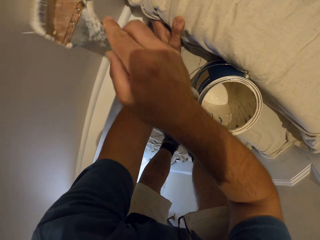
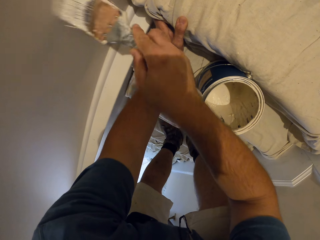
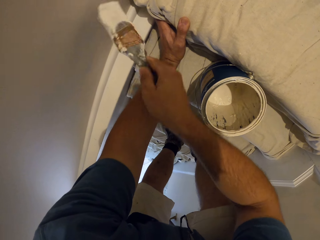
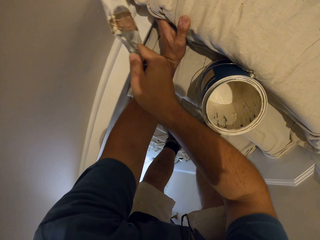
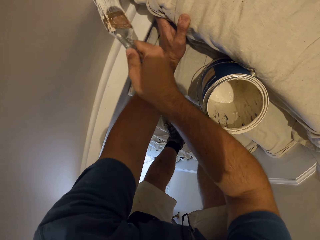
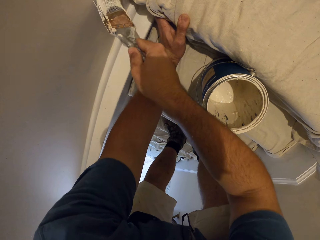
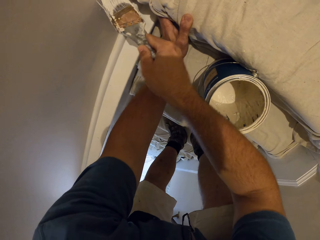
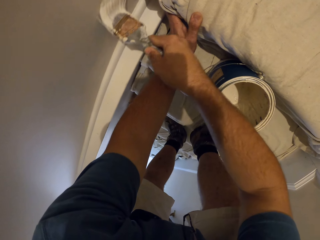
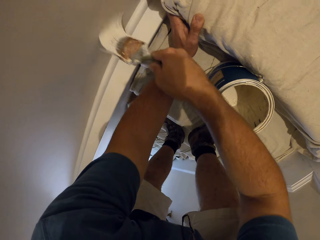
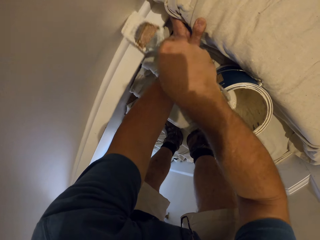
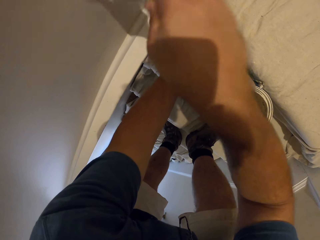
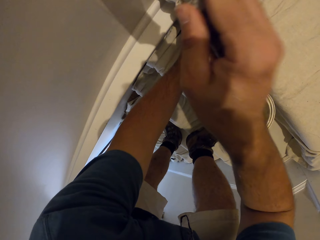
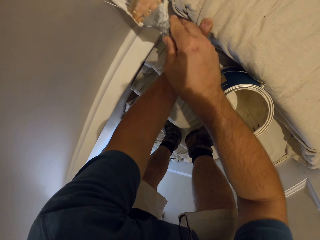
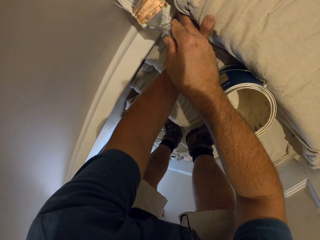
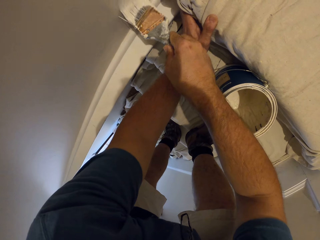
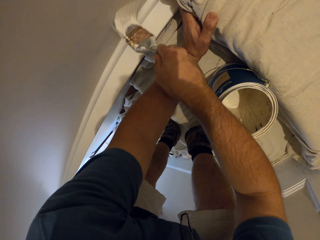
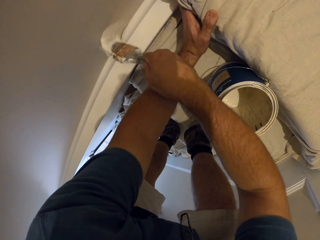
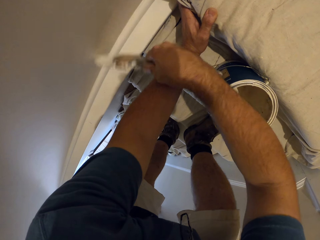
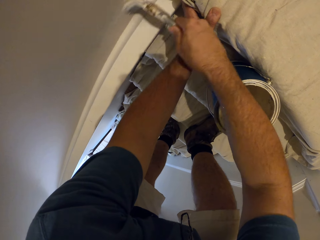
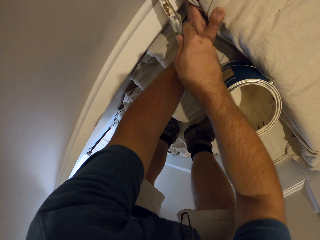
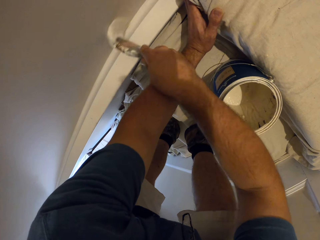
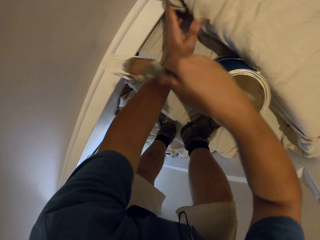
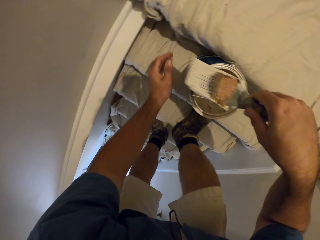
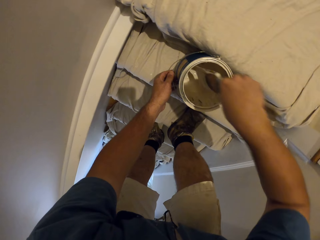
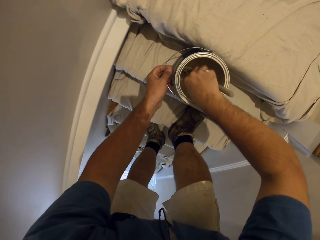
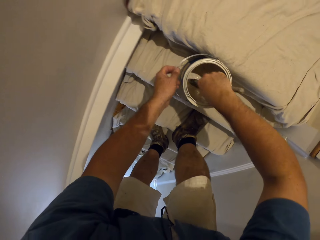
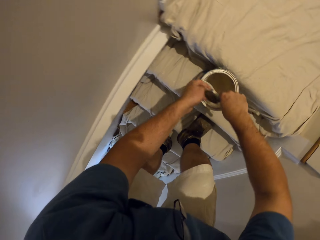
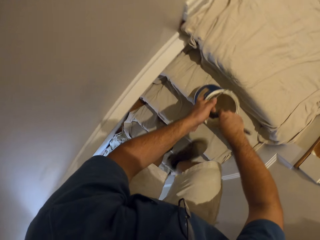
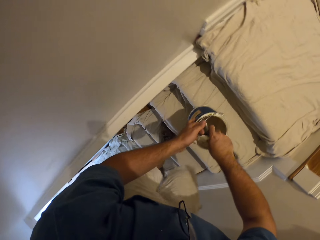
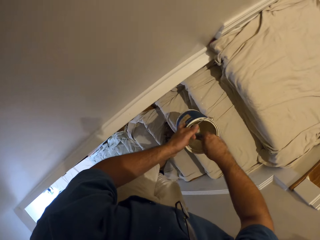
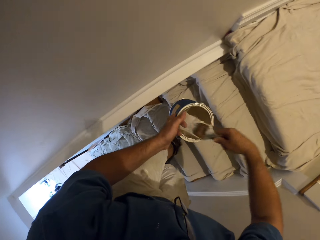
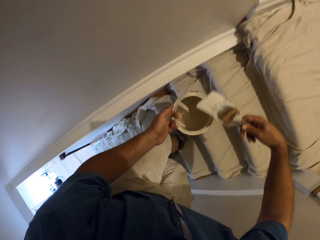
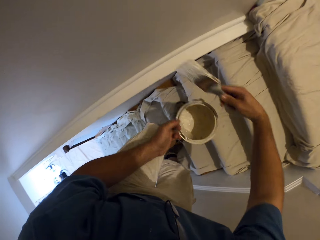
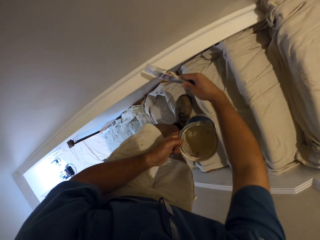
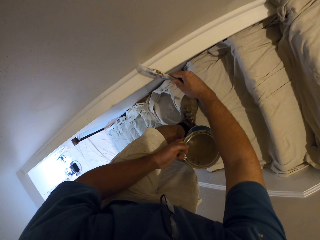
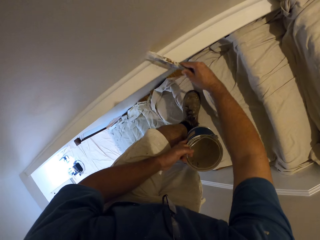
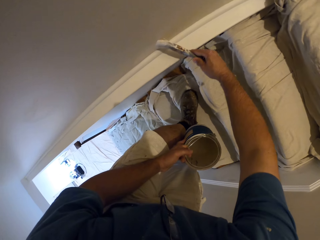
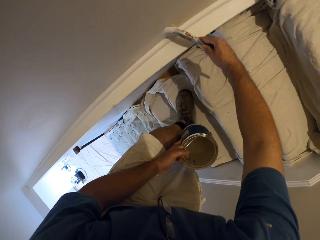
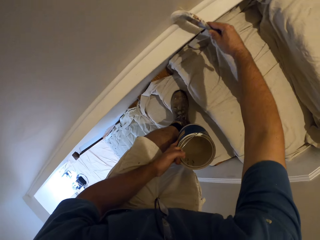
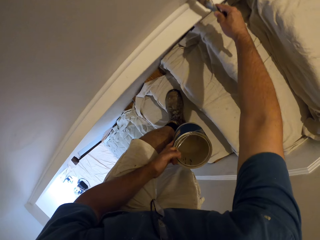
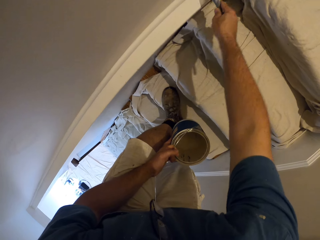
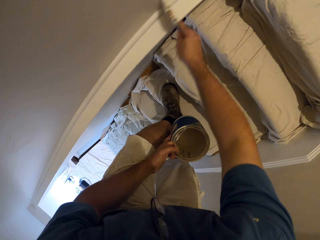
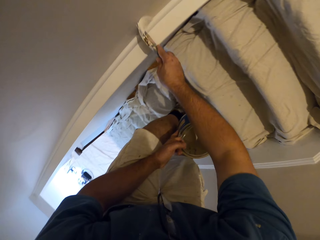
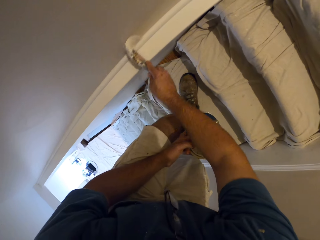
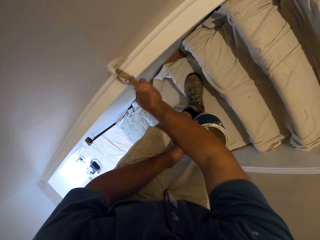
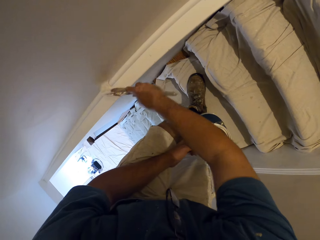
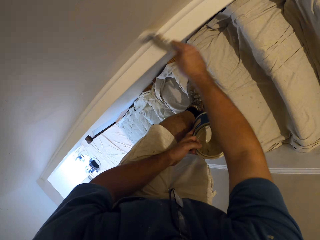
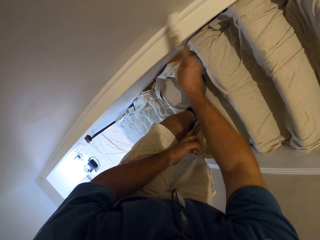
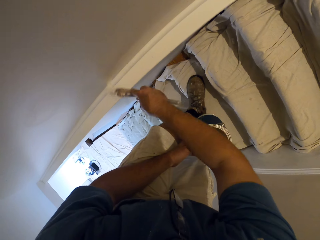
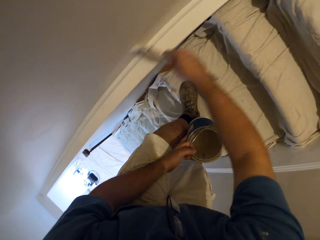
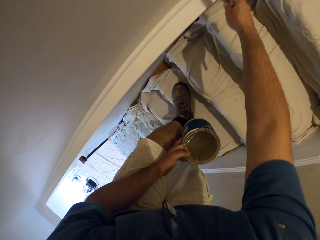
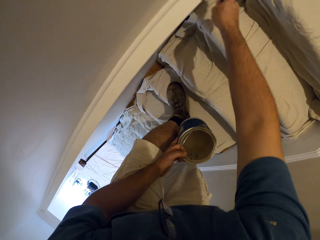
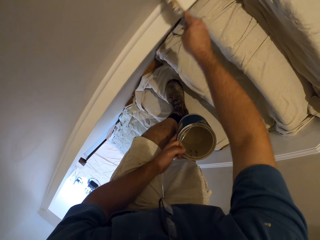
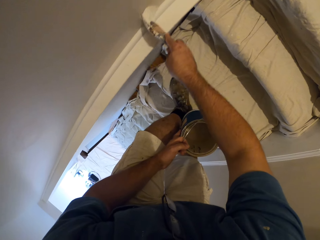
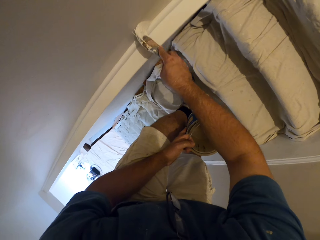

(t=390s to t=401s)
The camera wearer picks up the paint can. They take some paint from the paint can with the paint brush. They step down the stairs. They paint the wall with the paint brush.

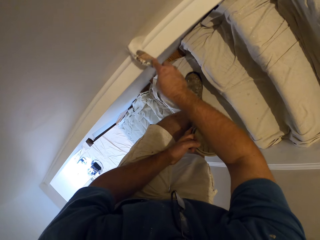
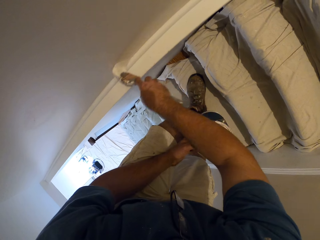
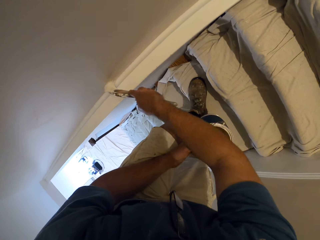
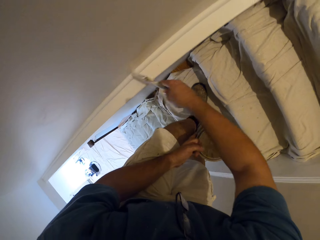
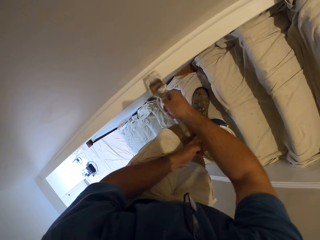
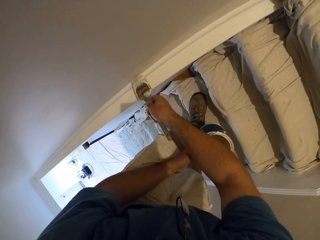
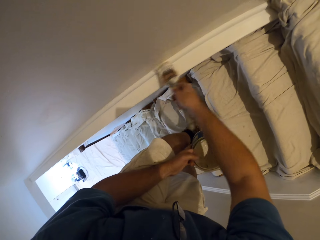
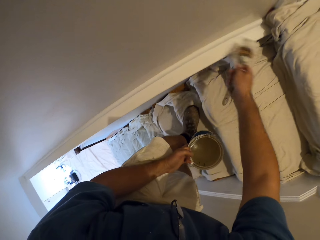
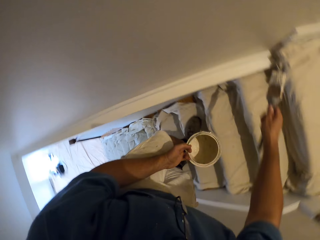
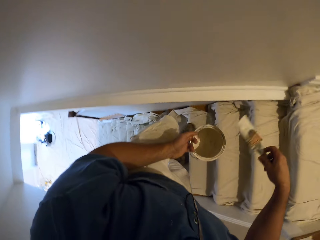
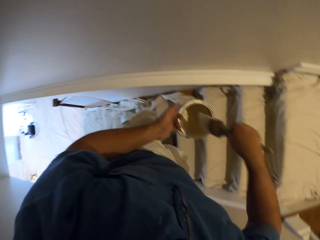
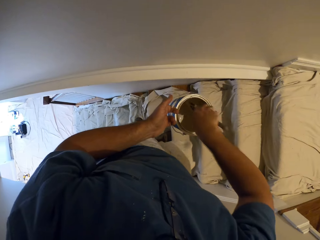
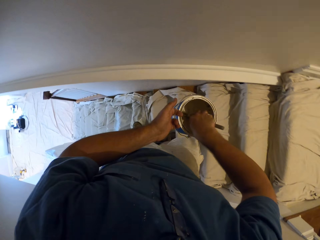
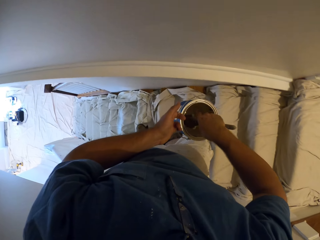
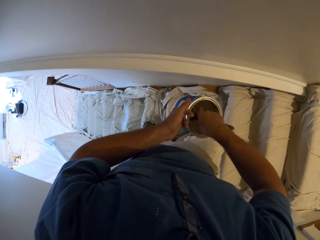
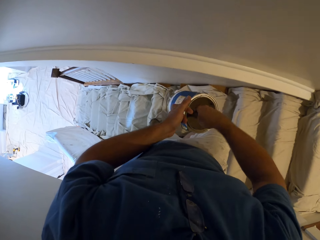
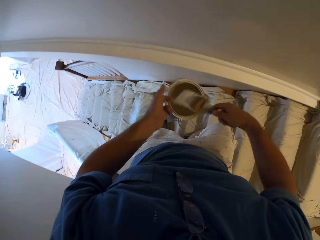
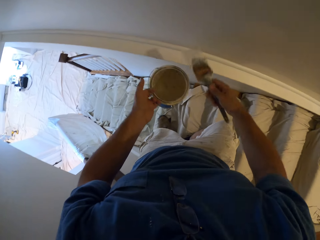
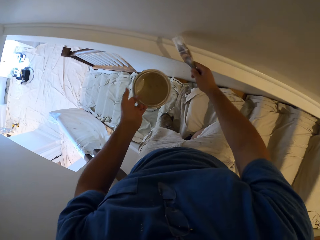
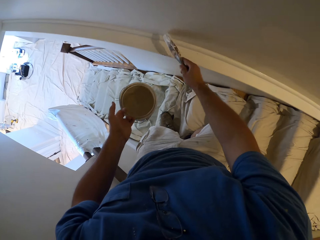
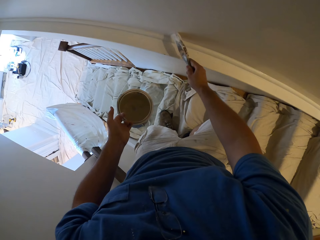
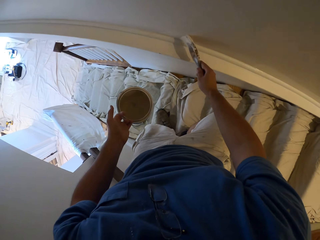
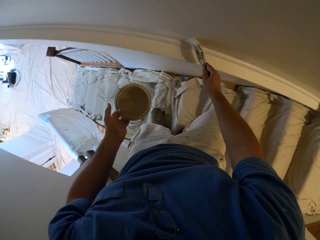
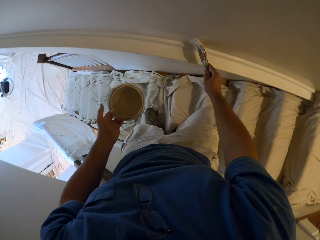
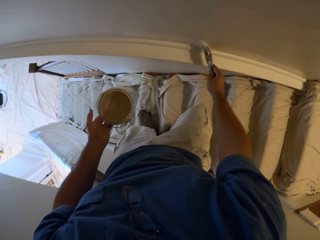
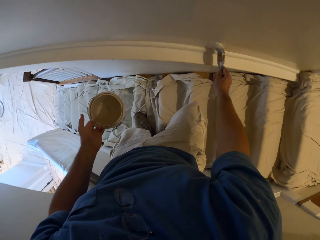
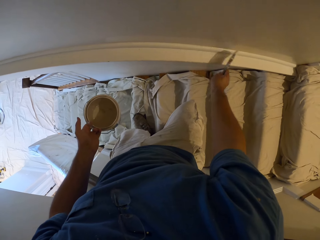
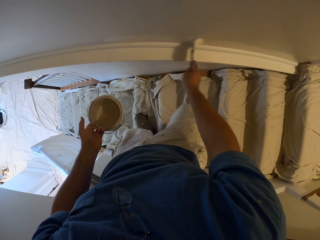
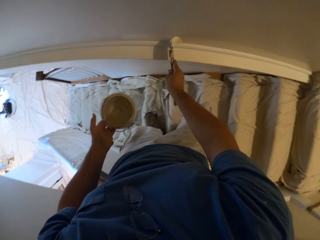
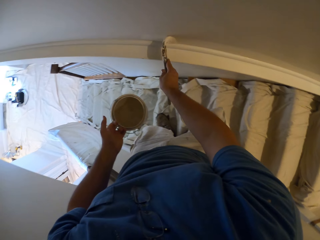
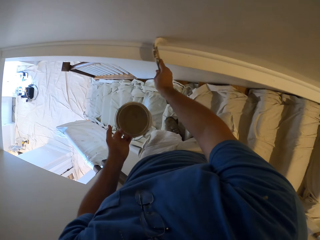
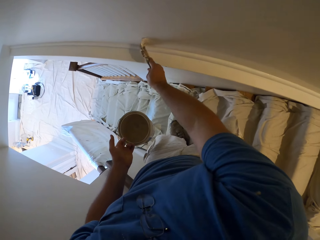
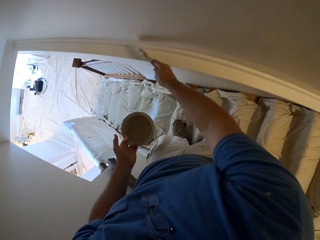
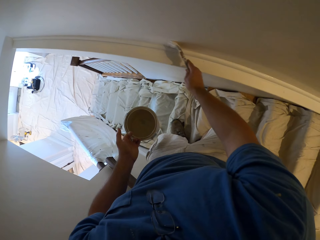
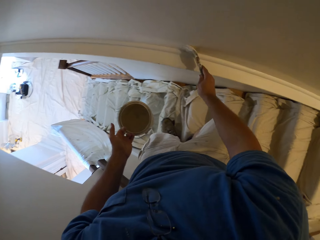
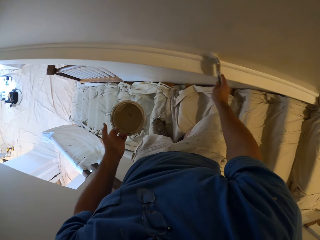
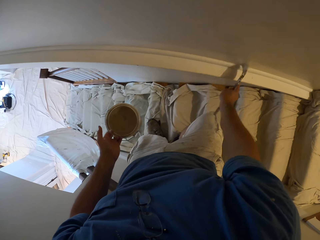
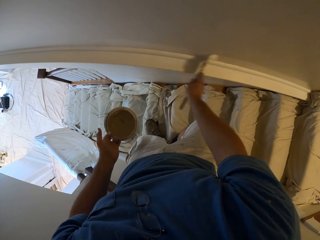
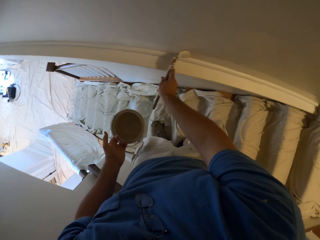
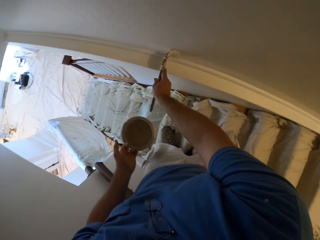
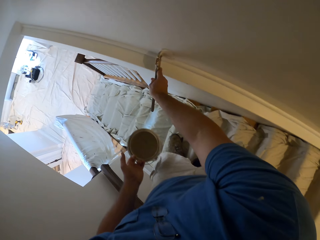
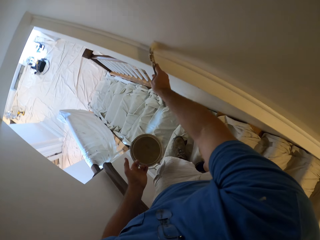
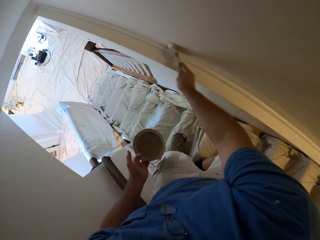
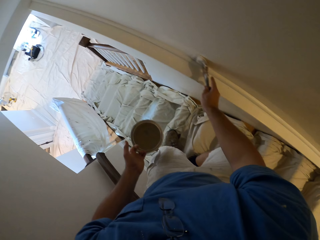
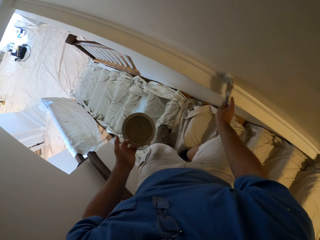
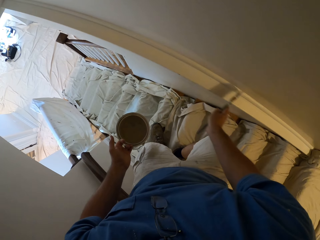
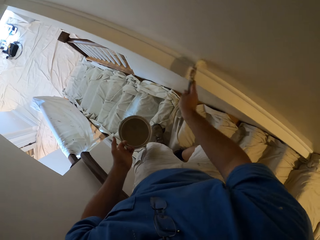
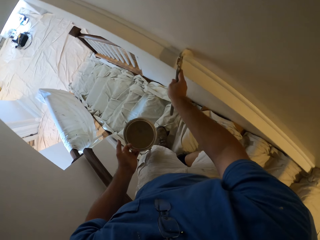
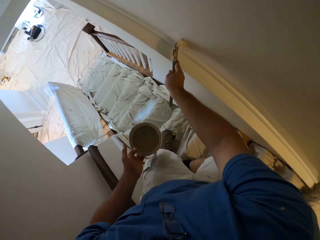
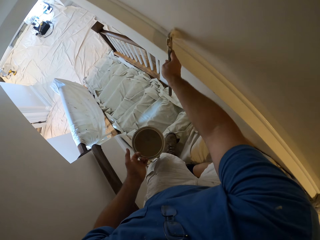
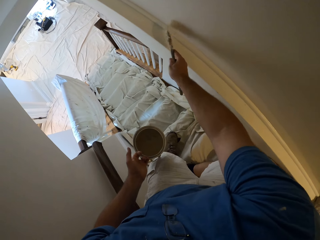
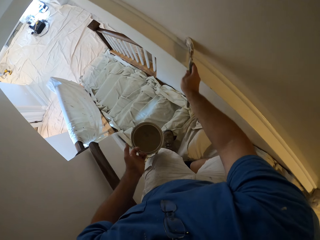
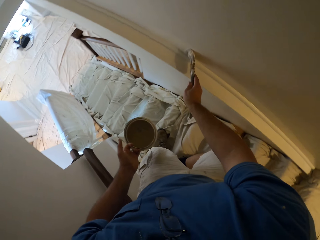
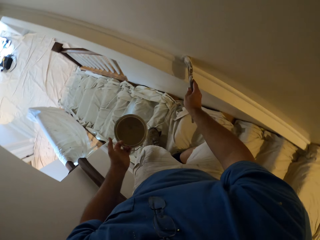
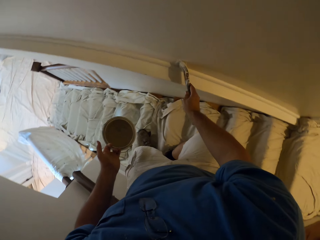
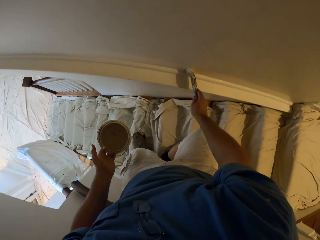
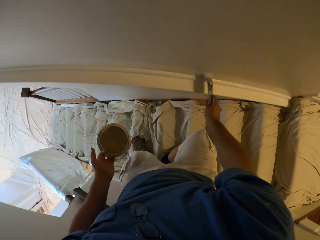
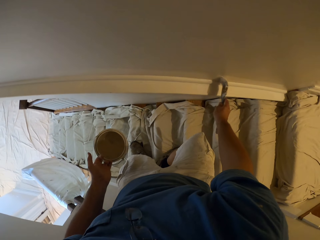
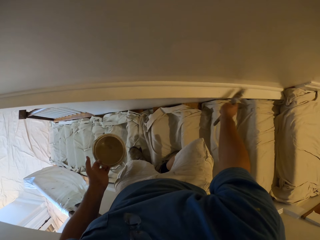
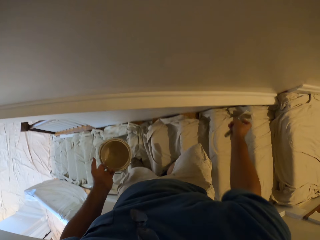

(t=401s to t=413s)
The camera wearer takes some paint from the paint can with the paint brush. They paint the wall with the paint brush.
